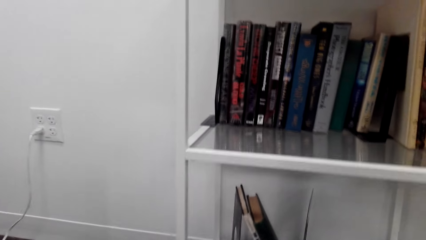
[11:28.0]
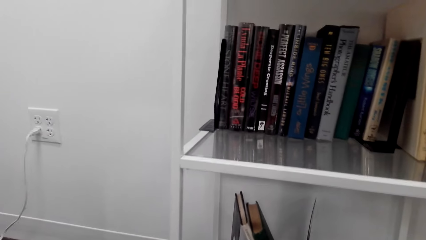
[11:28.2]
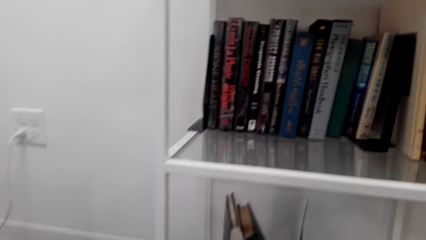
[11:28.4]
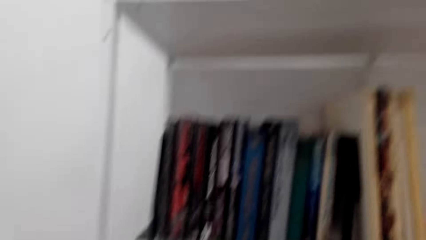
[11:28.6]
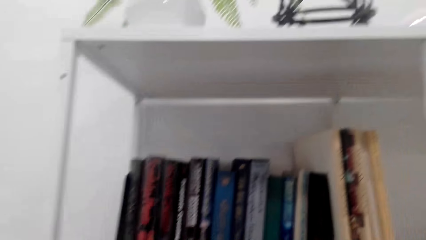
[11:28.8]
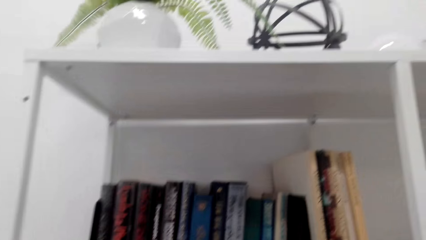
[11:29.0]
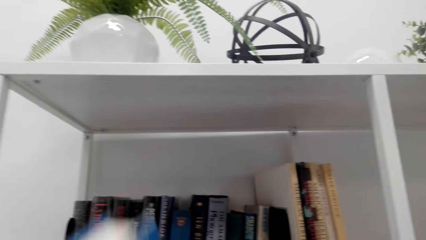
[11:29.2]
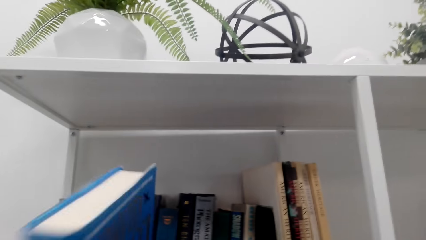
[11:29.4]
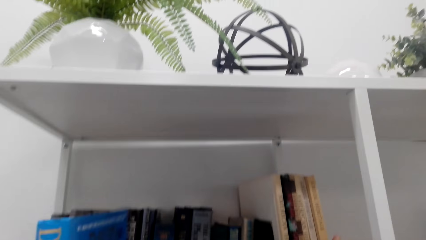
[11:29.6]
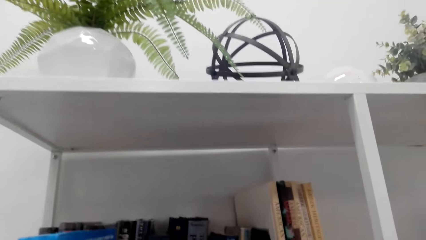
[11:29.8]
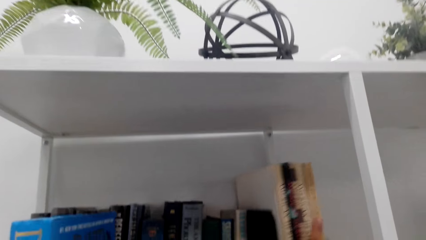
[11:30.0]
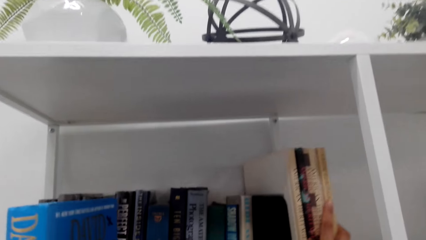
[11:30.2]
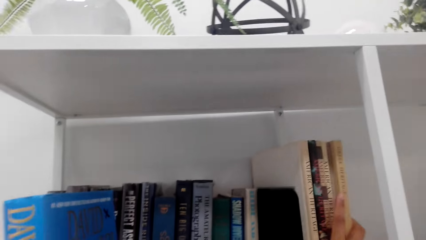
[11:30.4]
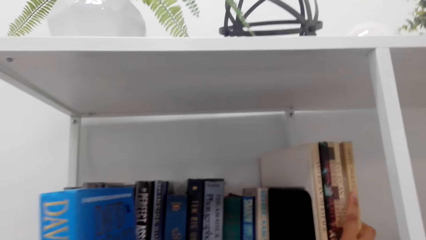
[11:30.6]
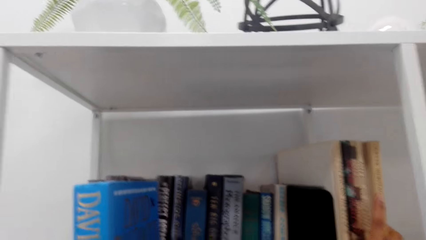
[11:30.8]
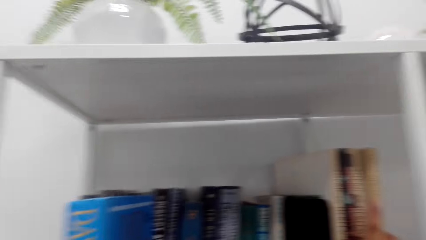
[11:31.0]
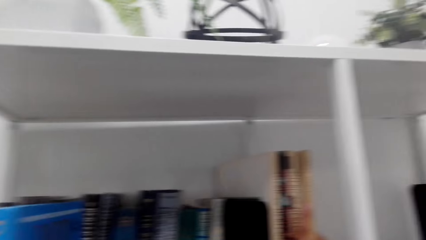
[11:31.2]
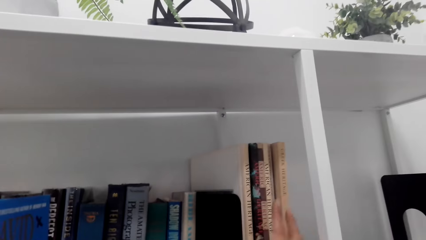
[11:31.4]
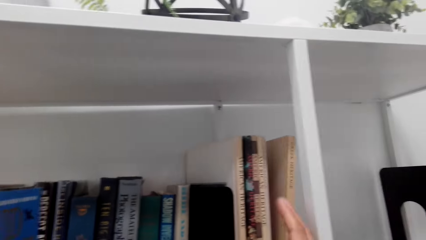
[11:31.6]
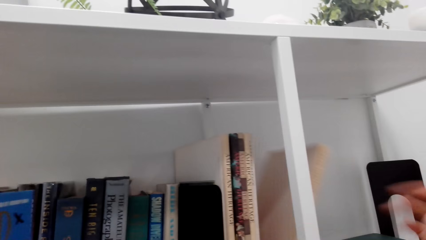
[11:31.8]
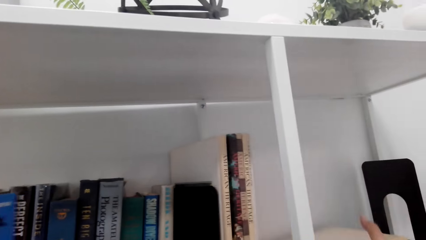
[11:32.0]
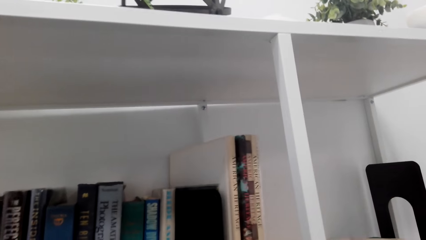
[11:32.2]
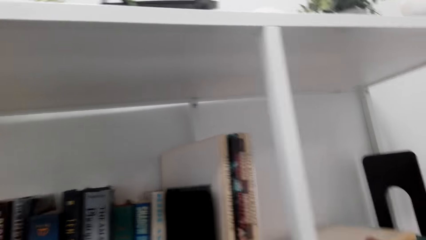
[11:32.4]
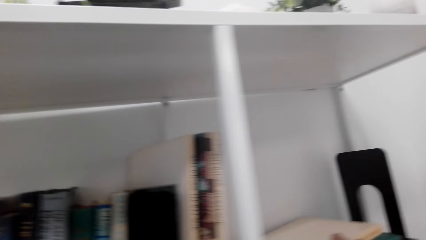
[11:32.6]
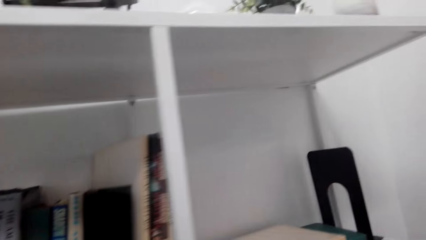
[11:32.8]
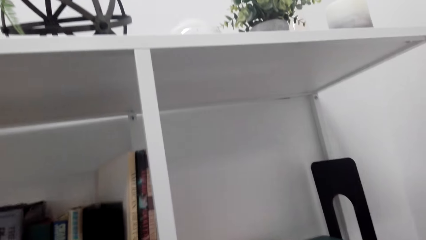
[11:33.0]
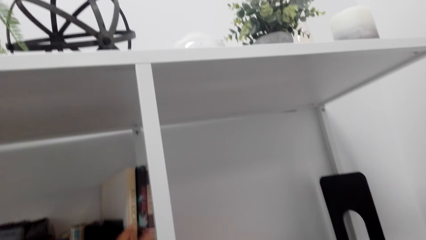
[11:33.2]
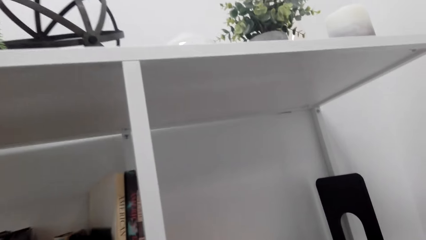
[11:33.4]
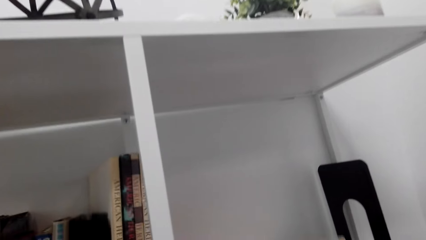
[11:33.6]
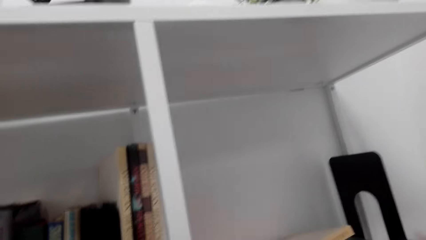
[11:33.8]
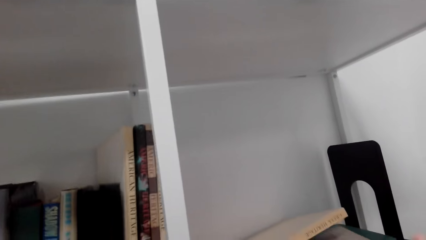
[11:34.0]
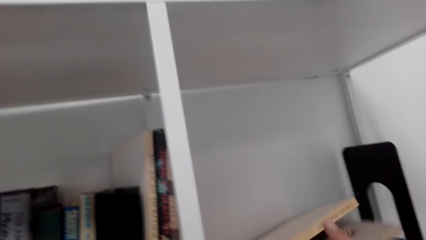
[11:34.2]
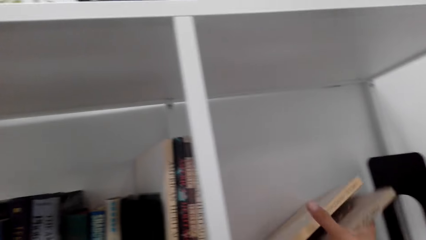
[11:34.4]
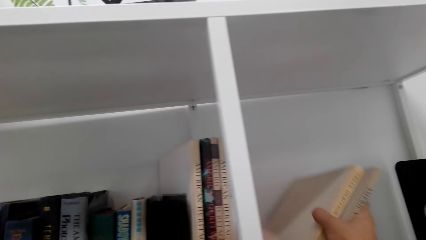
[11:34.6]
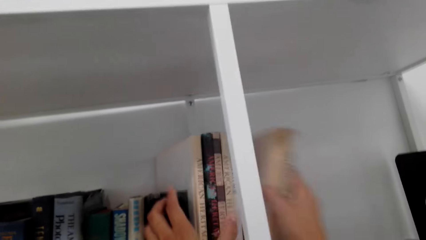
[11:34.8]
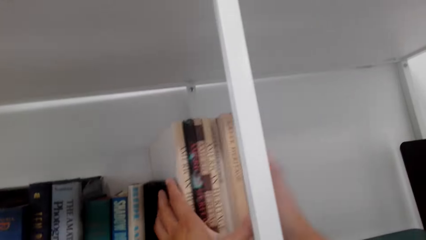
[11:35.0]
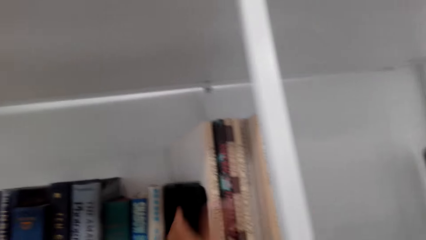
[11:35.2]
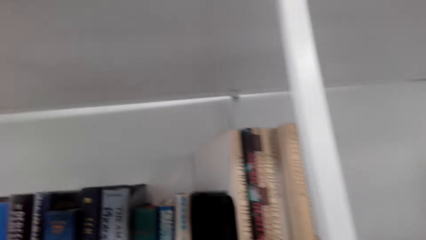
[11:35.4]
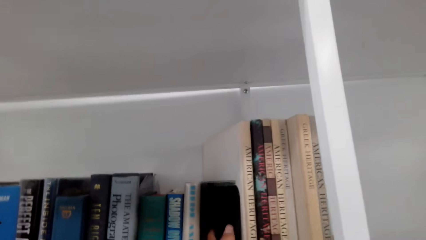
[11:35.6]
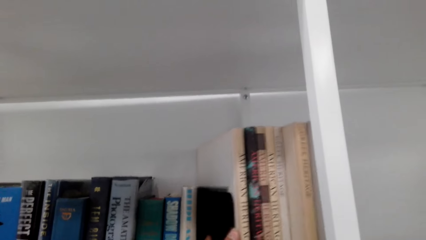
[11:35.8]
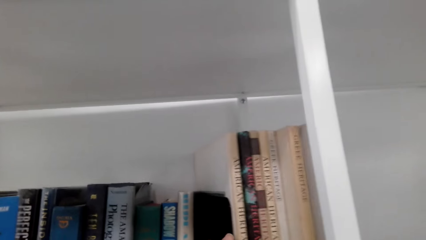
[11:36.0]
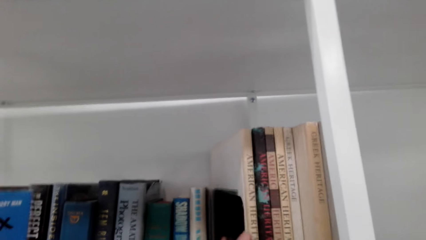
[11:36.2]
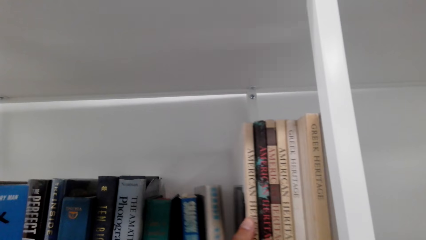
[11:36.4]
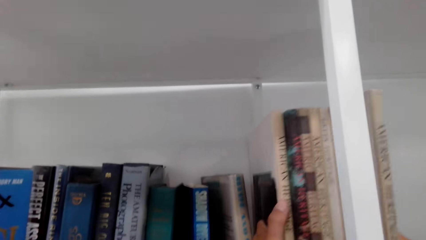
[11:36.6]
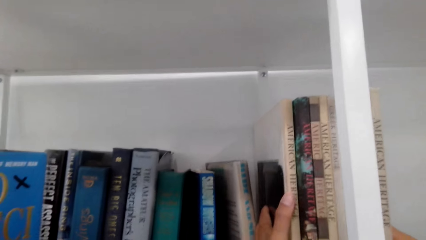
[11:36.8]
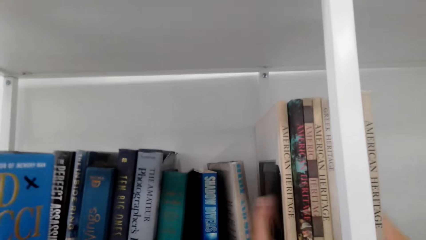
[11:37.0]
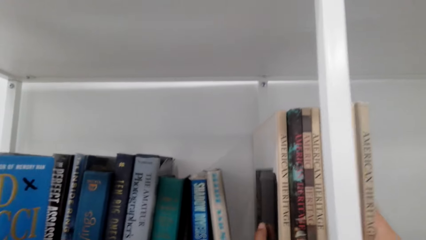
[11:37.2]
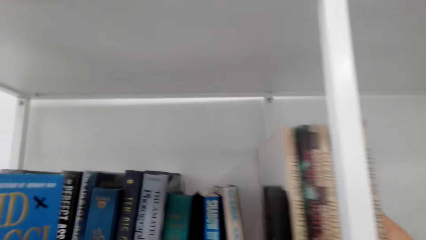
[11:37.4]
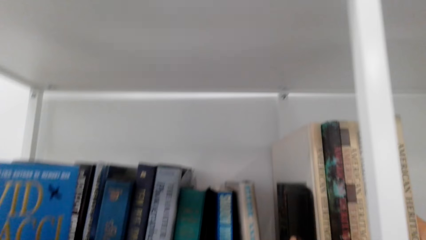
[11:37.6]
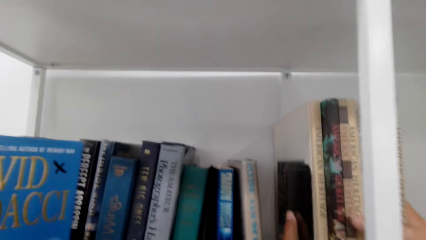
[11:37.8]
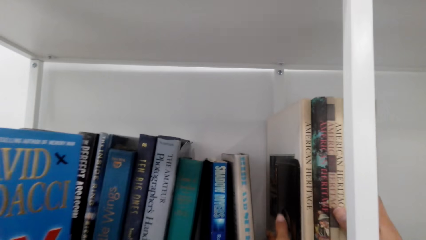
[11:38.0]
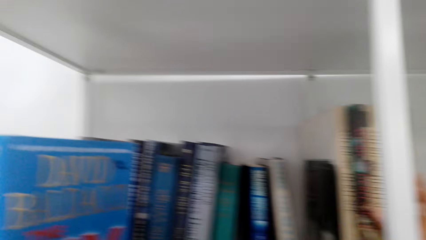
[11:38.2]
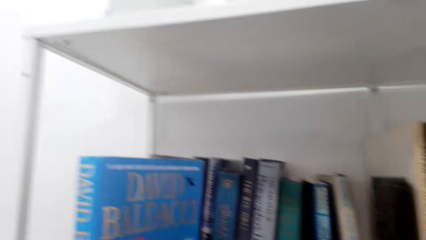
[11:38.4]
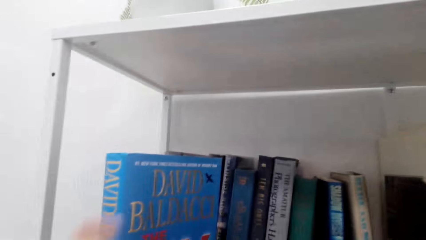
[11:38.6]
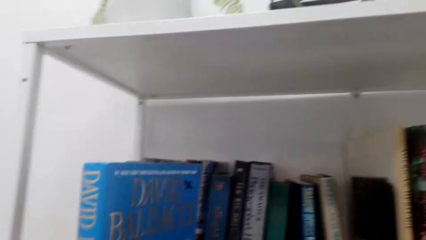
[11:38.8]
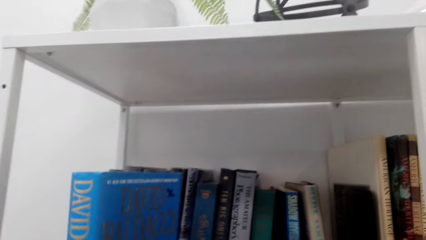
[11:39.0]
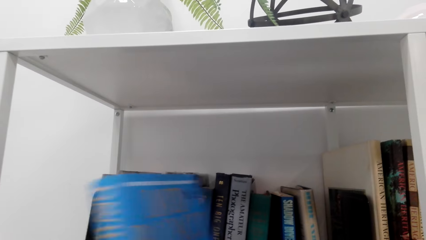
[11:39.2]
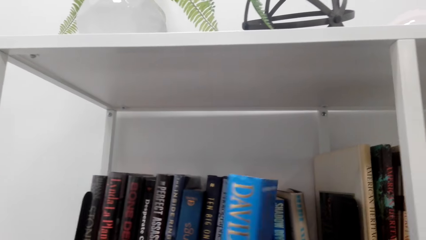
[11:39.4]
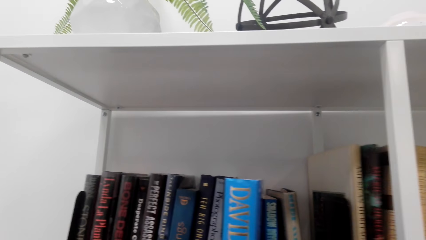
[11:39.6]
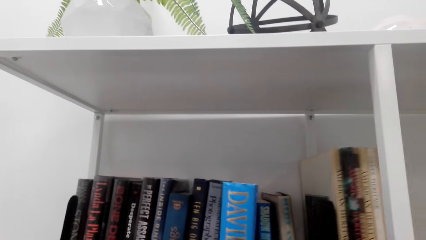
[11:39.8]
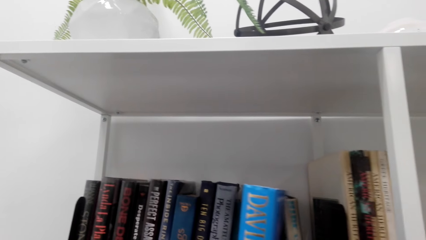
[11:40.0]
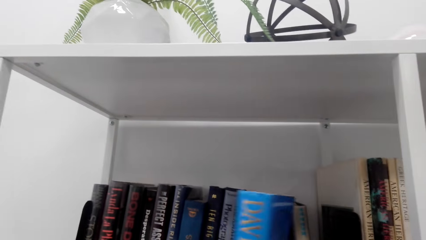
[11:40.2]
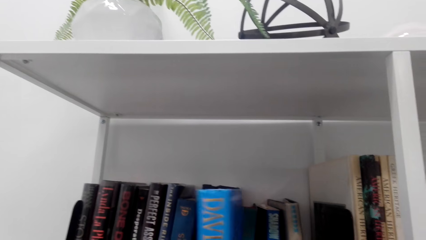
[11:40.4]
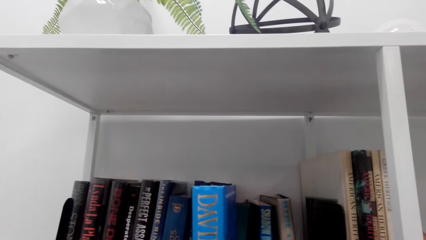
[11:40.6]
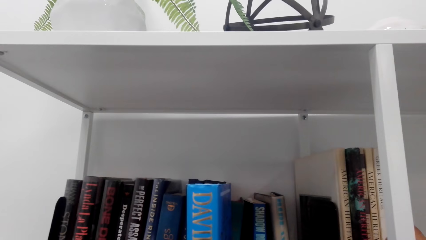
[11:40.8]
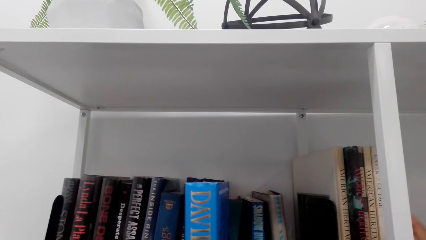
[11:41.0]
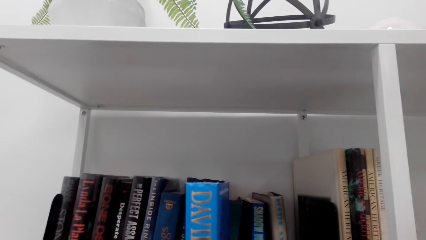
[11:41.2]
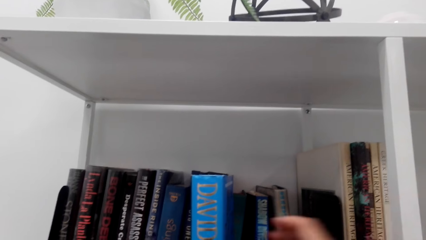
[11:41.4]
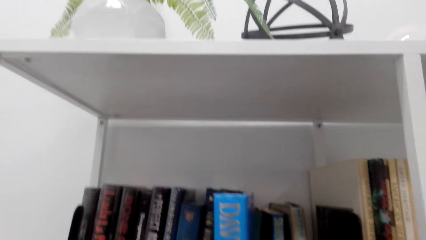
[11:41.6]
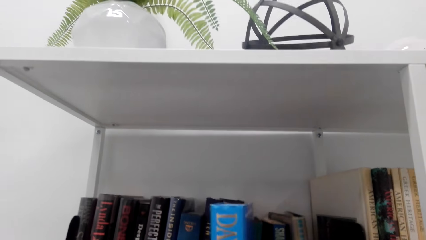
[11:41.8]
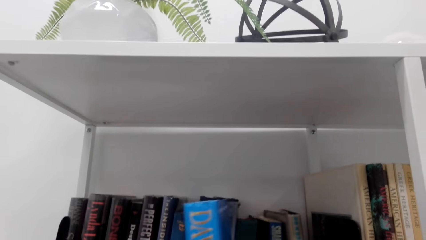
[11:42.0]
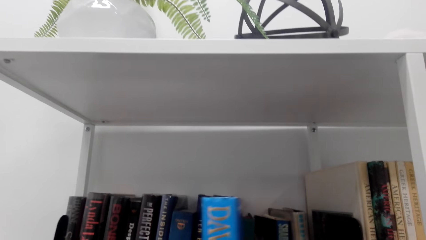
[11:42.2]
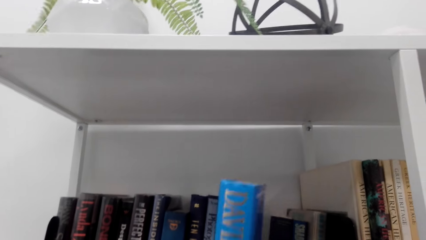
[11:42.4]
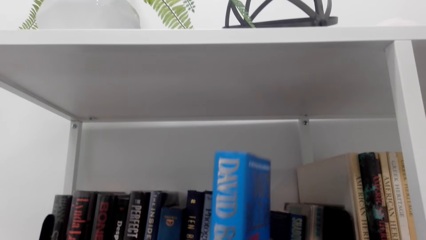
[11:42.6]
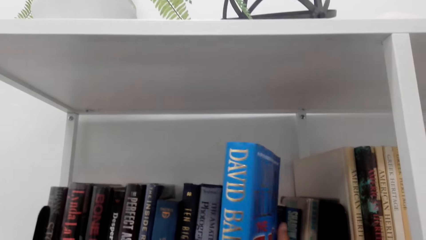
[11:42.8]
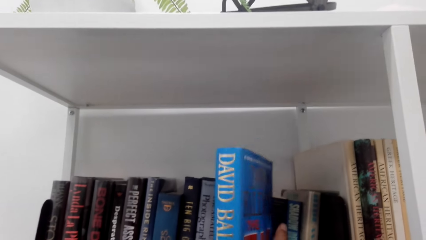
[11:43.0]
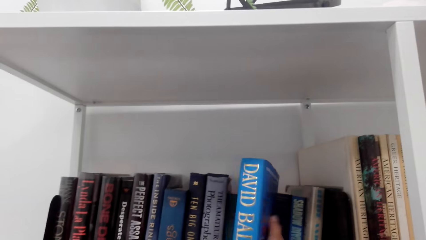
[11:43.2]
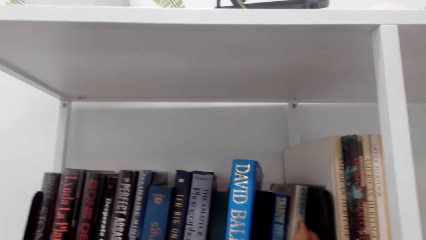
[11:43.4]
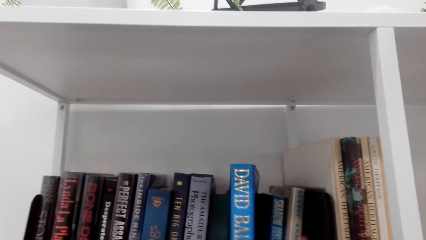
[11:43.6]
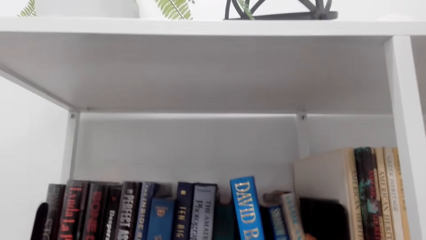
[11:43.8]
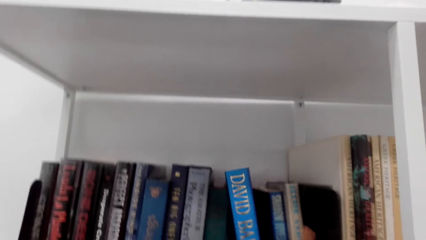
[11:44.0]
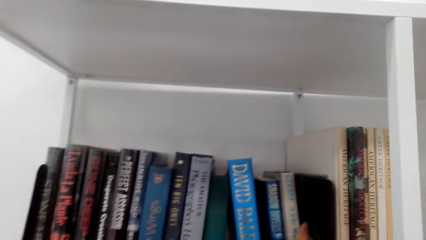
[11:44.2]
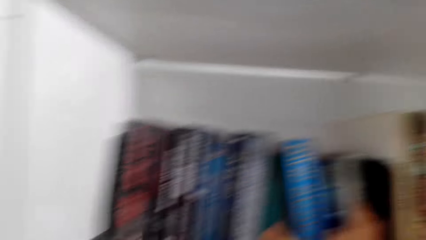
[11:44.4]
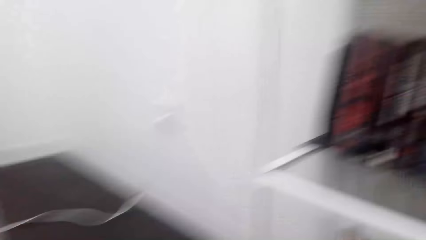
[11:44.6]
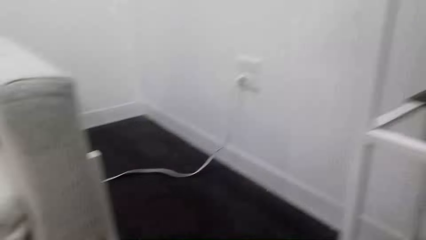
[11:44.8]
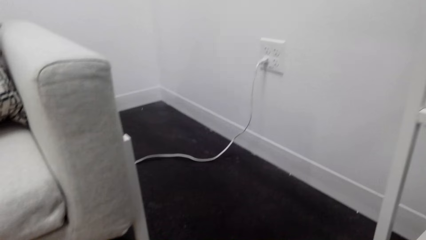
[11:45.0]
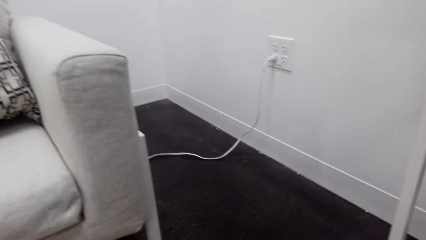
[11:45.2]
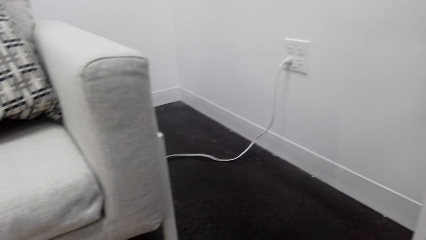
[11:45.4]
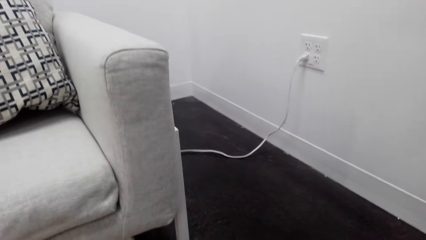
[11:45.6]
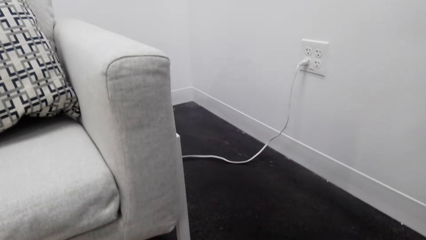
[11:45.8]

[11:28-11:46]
The camera wearer puts the books on the bookcase. They insert a book on a shelf.
